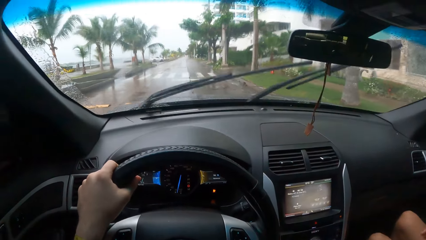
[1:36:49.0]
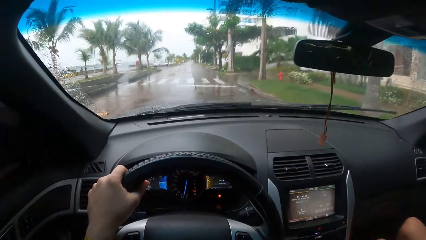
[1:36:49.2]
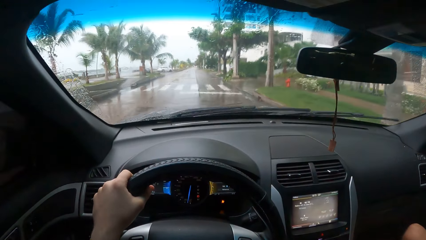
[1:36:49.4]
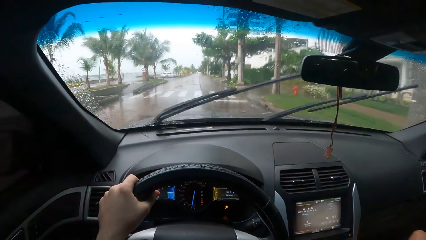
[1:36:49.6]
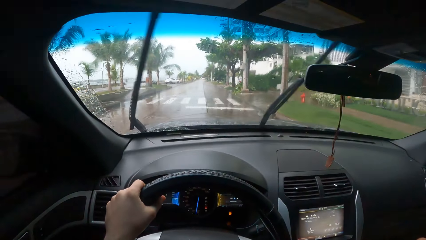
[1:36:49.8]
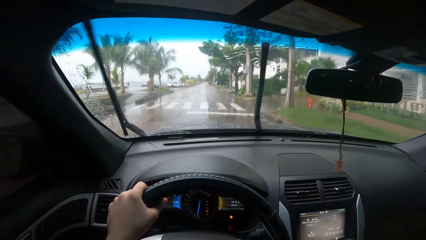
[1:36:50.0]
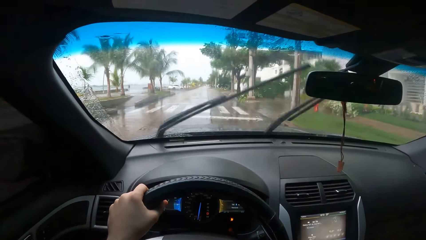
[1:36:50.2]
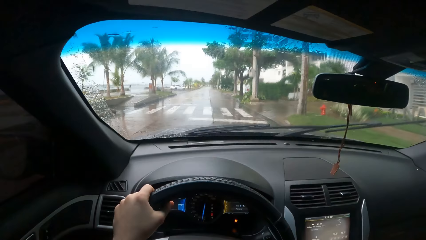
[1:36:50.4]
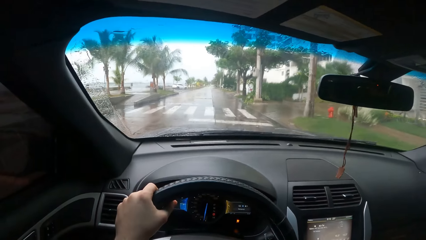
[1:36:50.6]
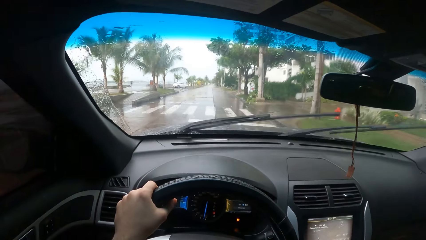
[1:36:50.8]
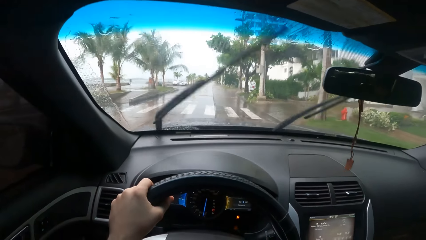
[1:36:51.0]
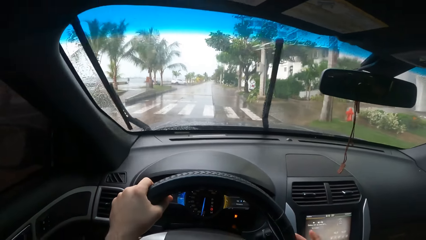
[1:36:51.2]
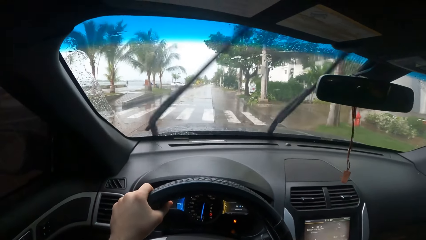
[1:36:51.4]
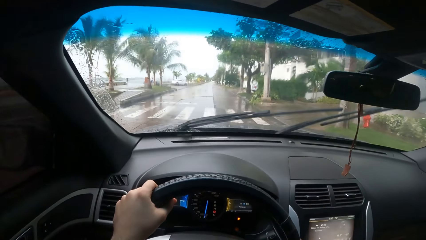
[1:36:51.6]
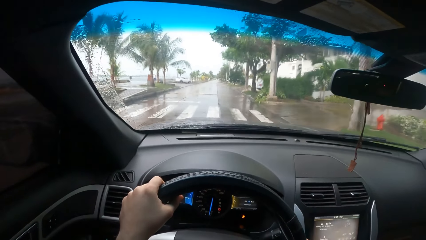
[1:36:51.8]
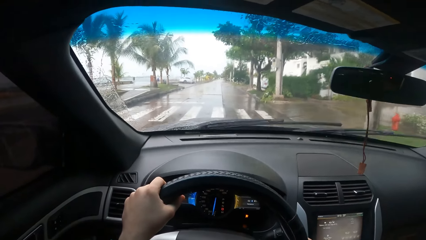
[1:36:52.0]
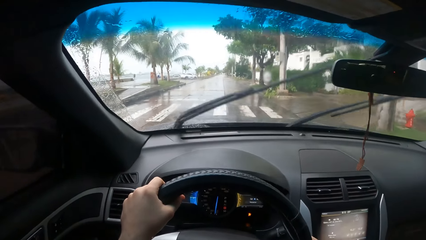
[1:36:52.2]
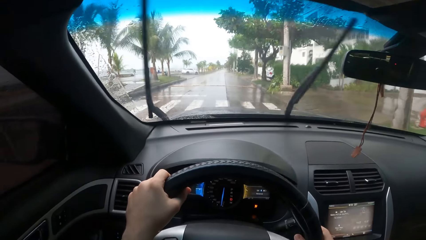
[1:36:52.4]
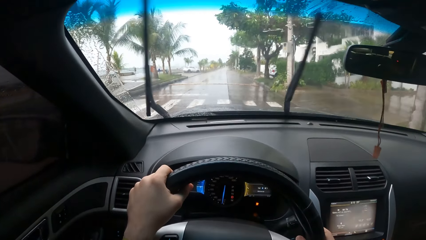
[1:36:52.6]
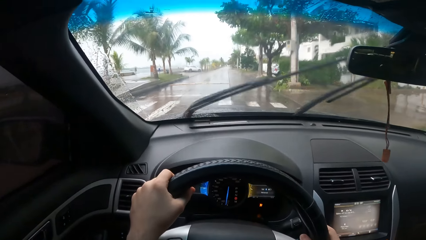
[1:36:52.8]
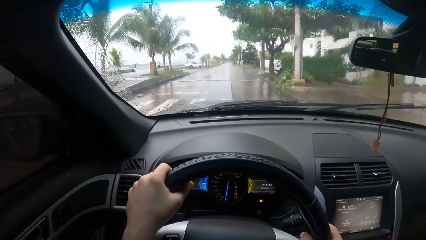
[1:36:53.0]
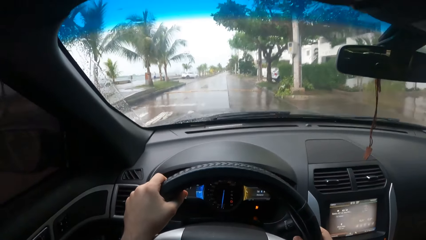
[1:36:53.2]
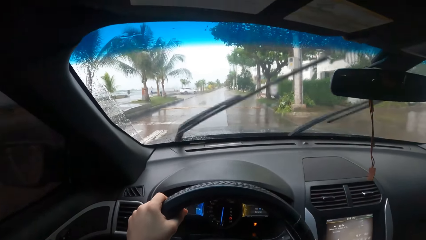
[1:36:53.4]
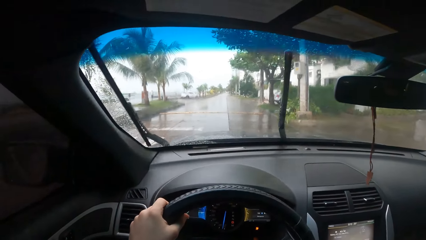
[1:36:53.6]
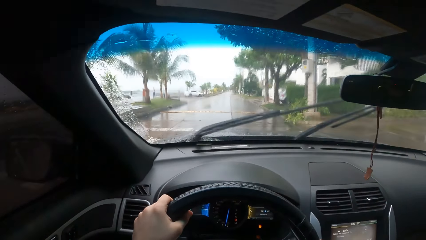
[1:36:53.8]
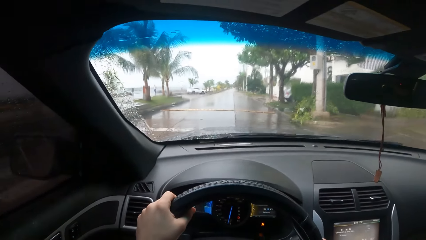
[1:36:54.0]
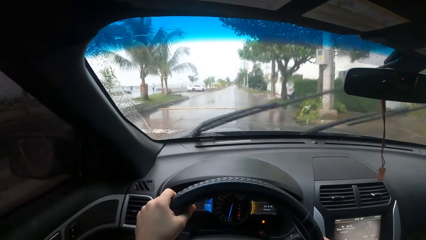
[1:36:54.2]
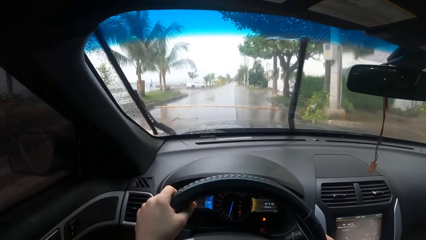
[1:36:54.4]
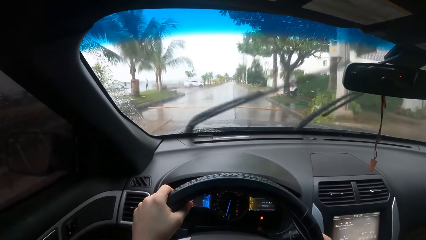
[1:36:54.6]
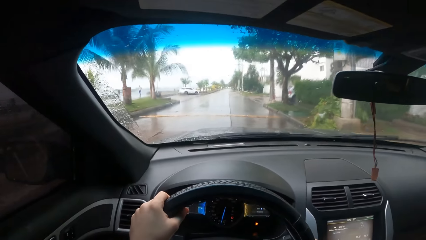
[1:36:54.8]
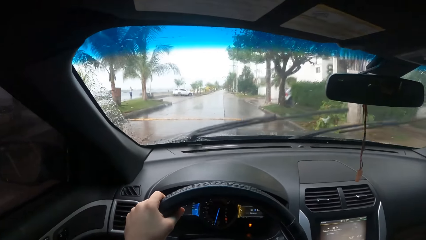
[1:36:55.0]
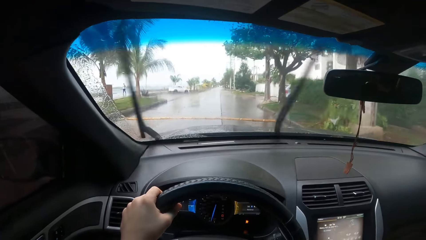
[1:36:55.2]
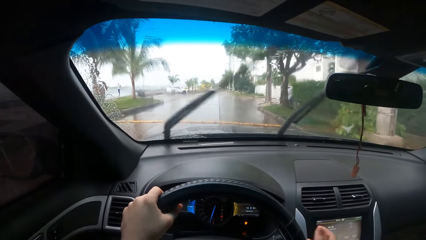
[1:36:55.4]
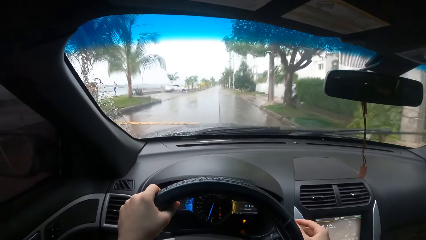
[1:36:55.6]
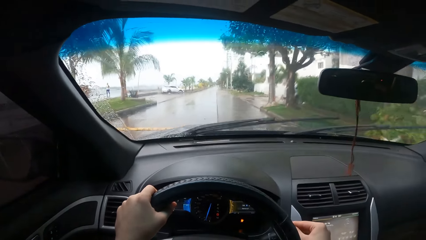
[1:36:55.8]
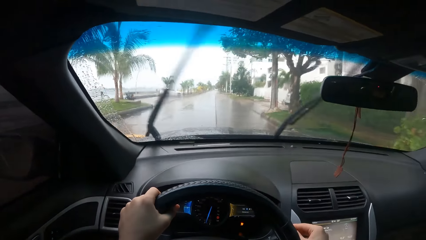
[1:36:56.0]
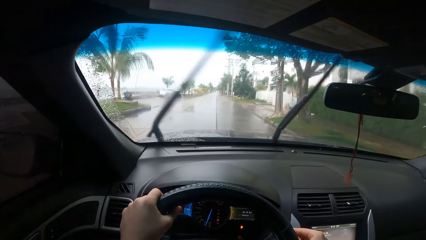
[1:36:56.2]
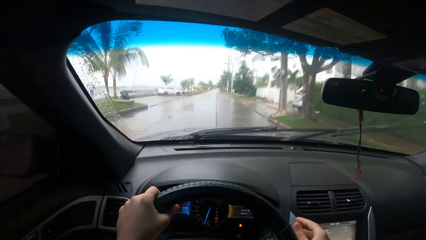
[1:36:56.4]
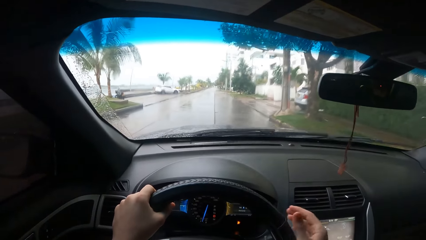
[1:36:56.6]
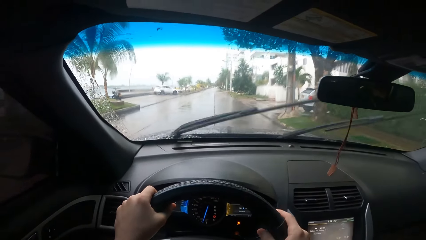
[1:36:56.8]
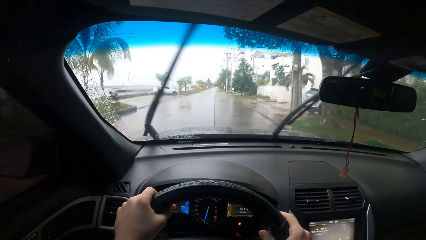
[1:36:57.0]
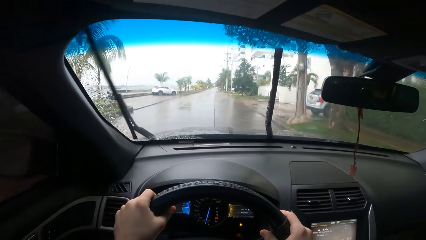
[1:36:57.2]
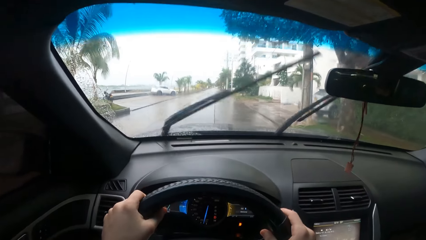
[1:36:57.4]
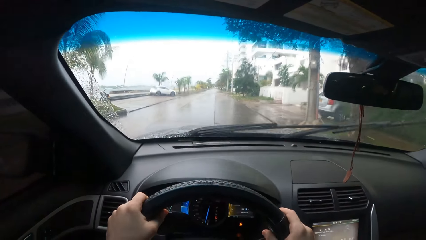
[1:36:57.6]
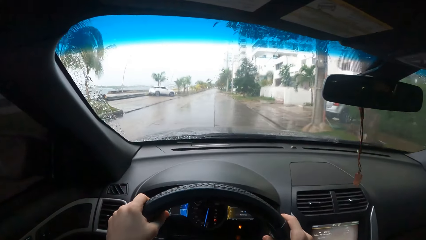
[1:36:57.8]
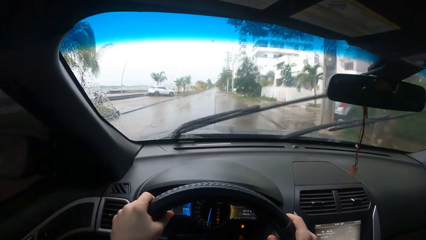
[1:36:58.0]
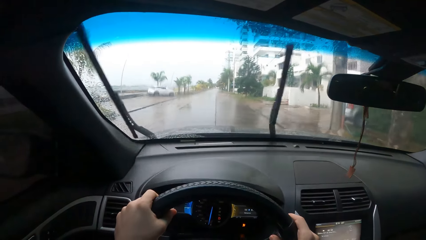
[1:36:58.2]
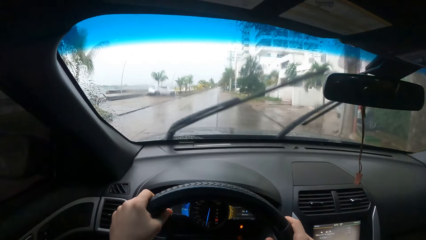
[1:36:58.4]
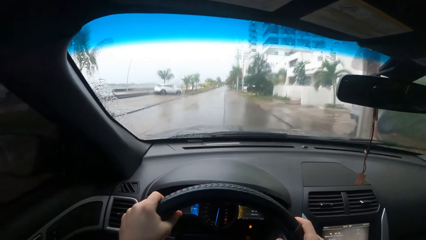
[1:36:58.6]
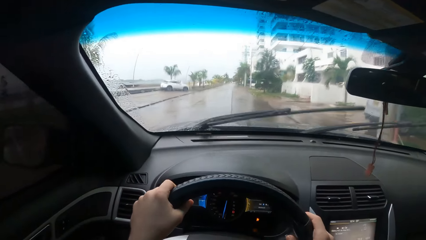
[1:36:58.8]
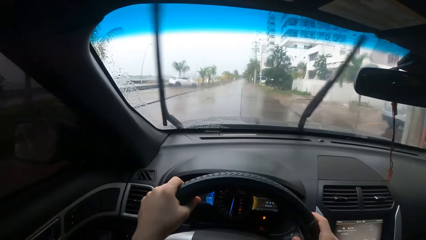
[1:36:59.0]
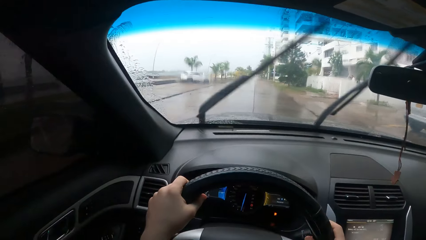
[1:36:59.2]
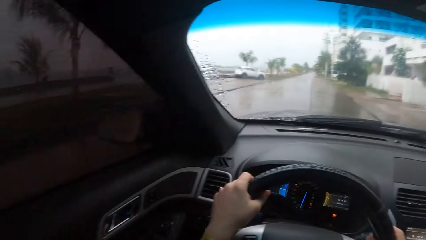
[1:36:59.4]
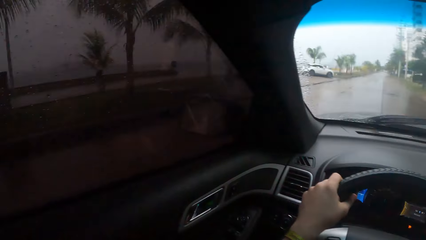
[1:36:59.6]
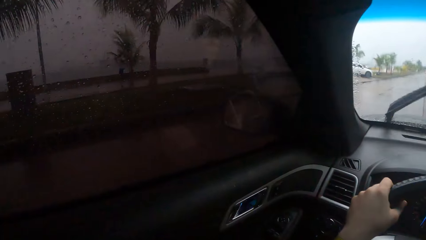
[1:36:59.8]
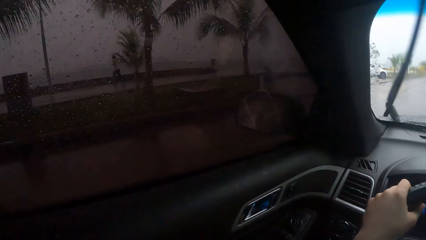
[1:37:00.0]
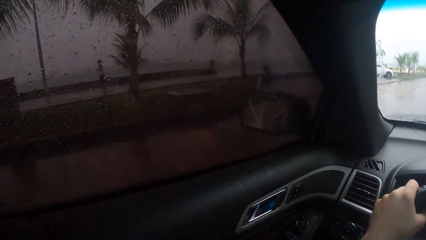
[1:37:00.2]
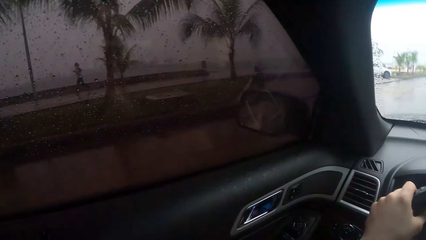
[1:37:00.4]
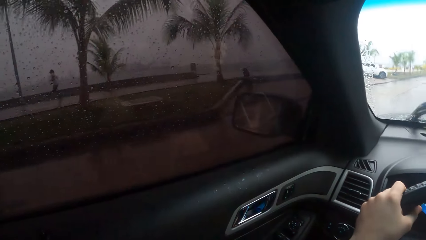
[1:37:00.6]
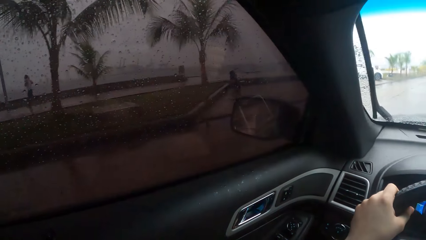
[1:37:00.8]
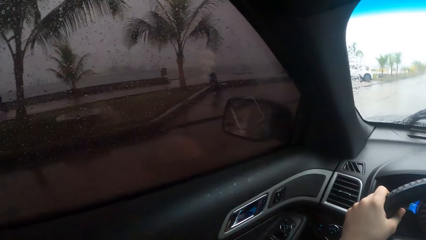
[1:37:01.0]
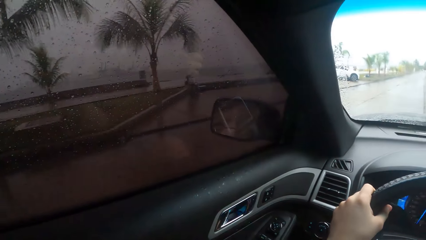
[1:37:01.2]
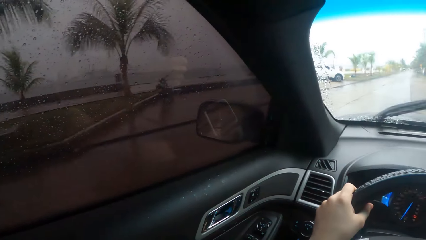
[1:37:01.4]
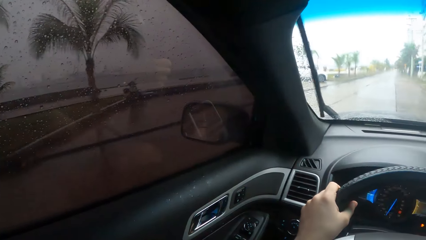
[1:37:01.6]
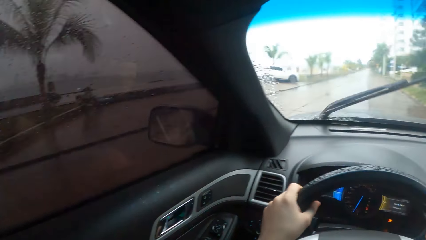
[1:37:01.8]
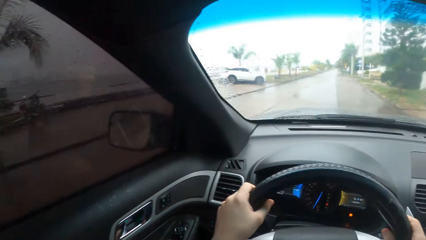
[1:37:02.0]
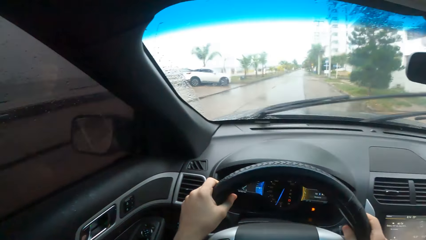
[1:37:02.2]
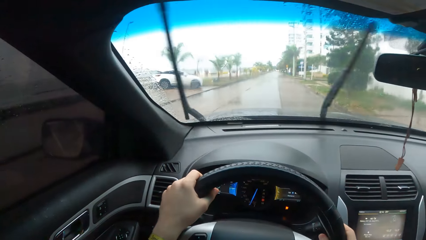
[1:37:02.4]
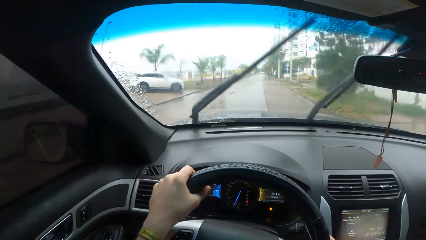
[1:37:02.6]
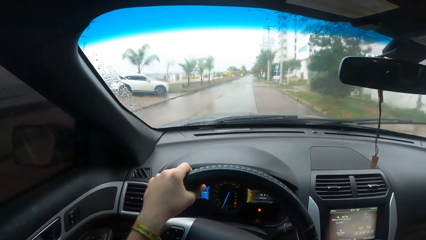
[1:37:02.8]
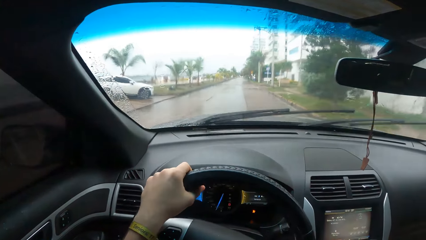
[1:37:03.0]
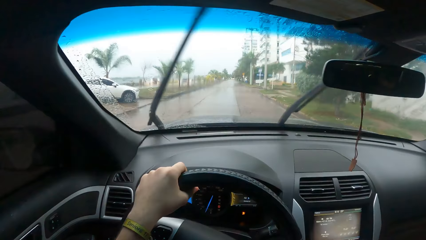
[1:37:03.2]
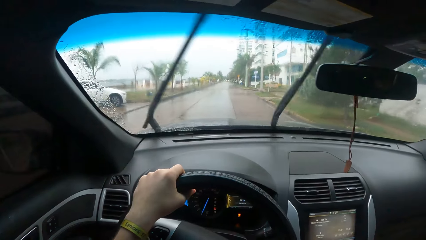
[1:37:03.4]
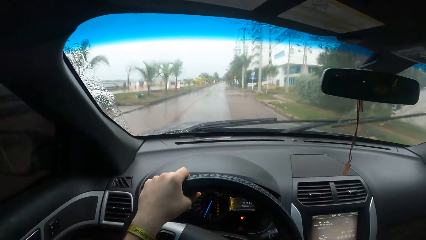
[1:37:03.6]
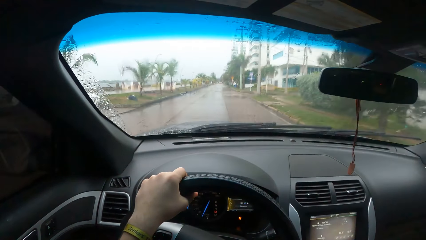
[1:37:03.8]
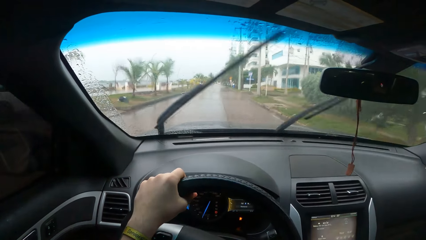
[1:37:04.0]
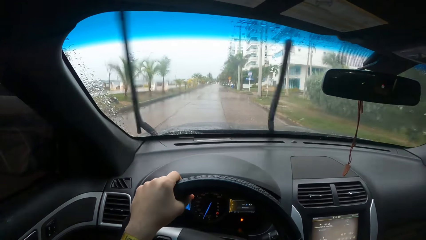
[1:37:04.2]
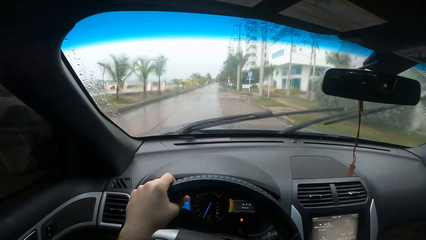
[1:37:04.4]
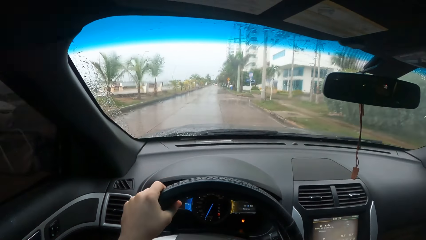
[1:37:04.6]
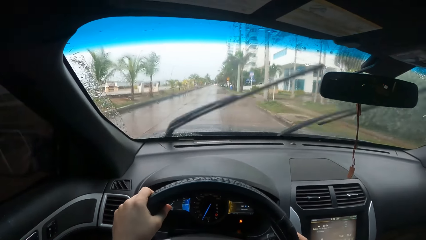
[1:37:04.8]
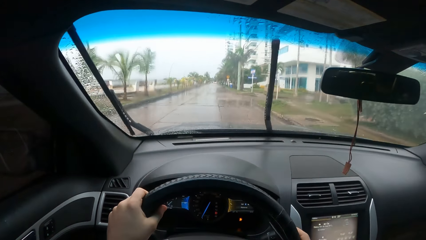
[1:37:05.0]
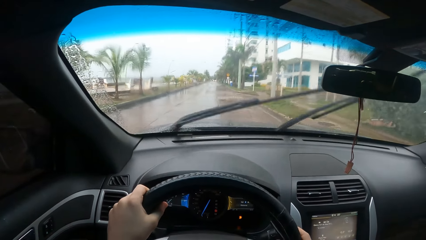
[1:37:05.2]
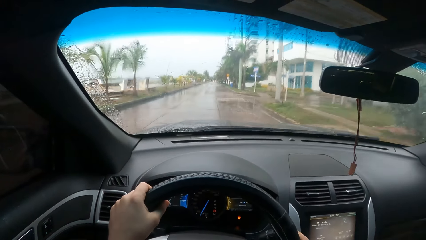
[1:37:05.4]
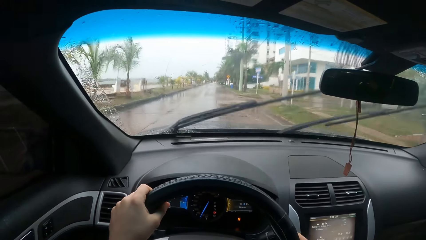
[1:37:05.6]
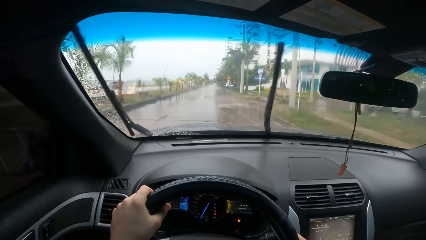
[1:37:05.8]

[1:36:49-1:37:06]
The camera wearer slows down the car. They adjust the volume. They look around.
